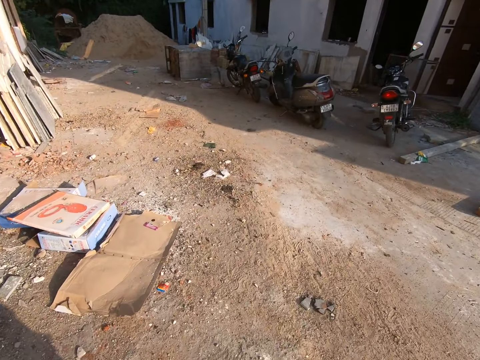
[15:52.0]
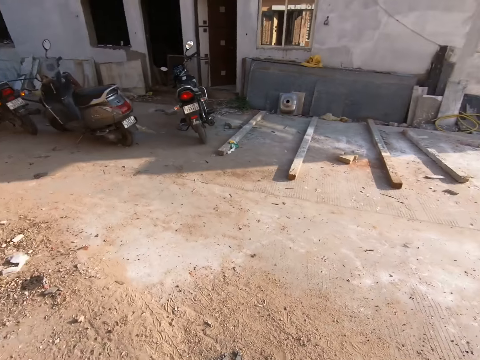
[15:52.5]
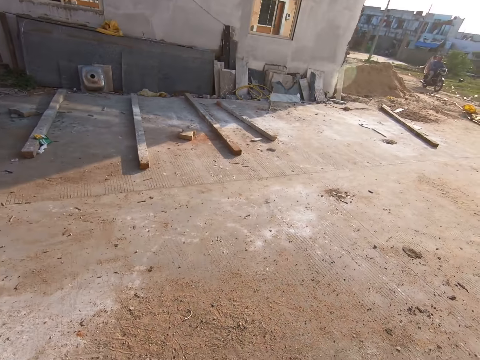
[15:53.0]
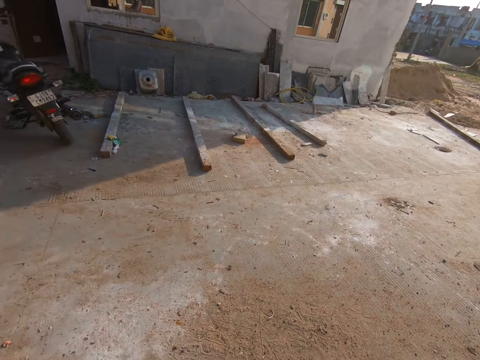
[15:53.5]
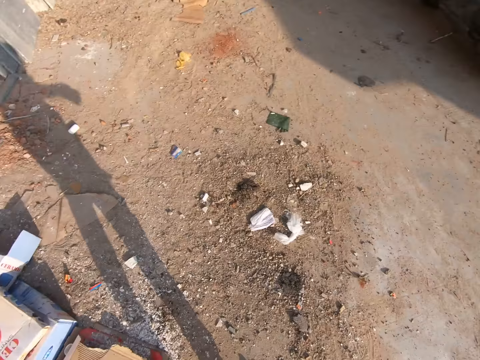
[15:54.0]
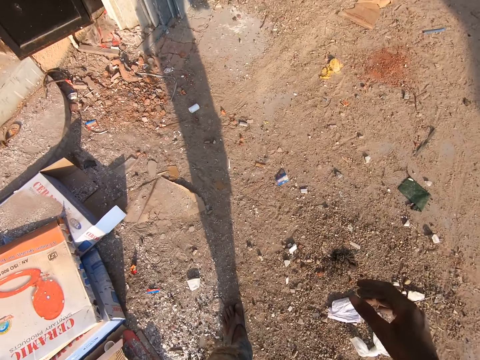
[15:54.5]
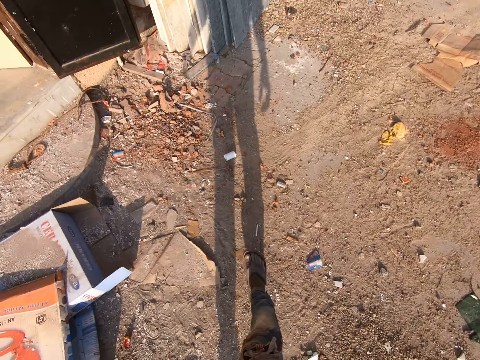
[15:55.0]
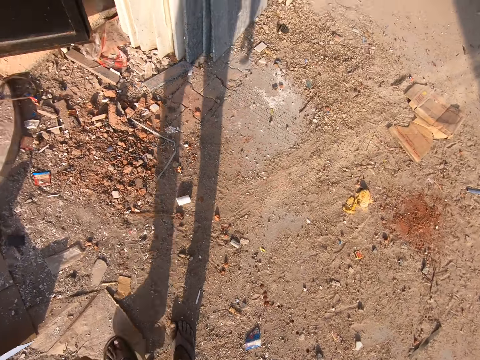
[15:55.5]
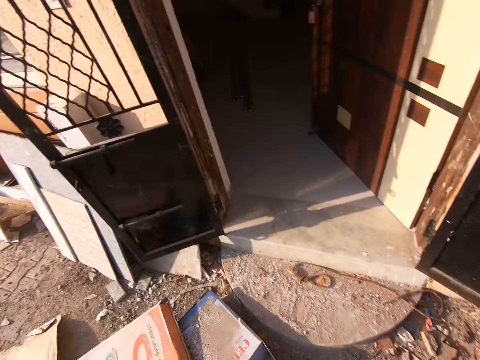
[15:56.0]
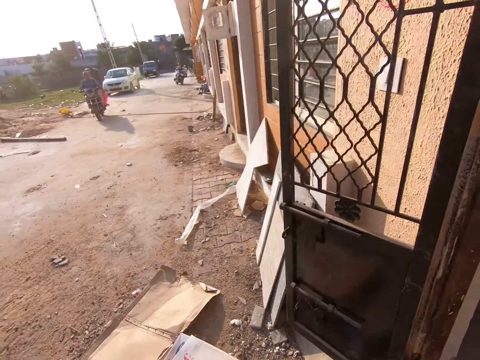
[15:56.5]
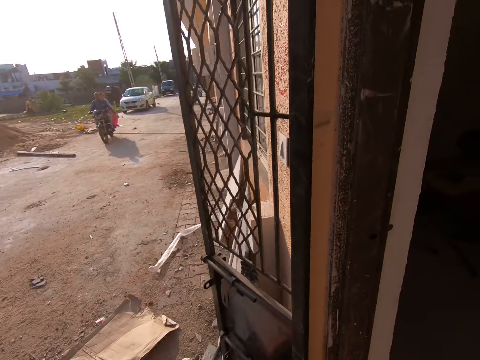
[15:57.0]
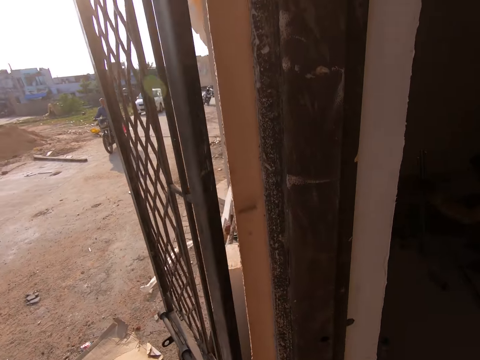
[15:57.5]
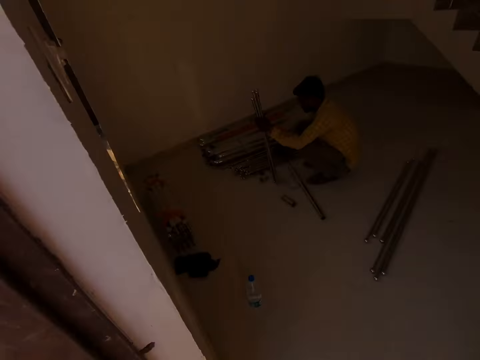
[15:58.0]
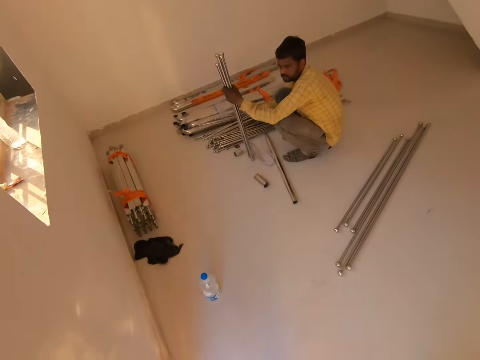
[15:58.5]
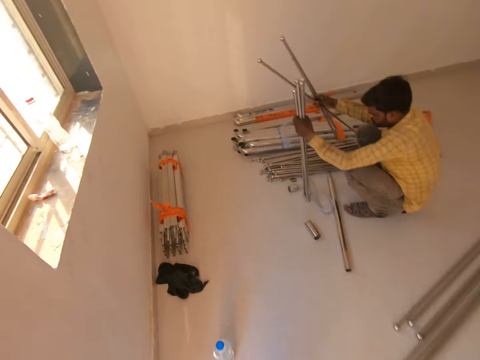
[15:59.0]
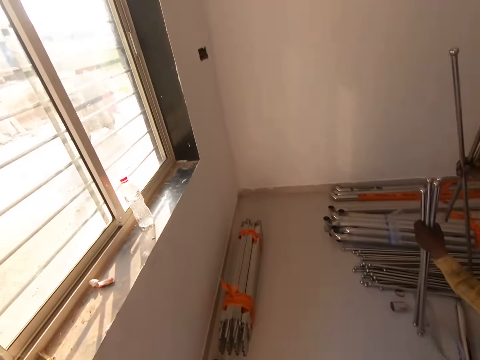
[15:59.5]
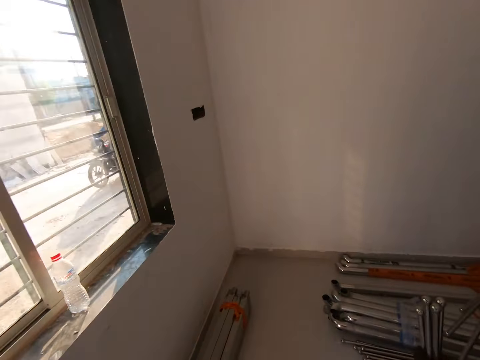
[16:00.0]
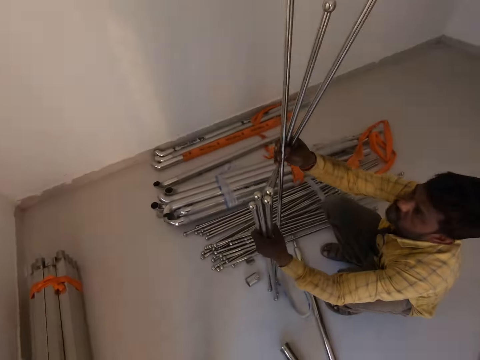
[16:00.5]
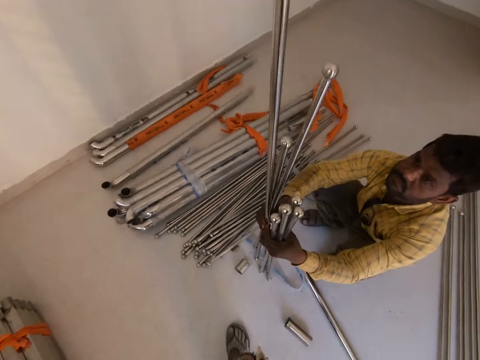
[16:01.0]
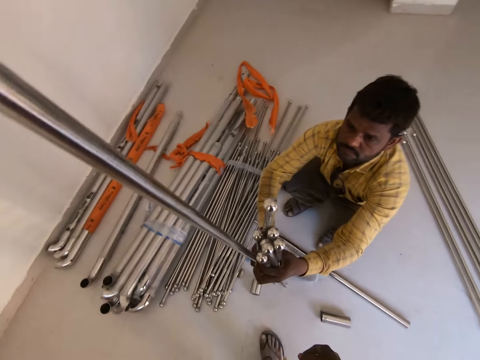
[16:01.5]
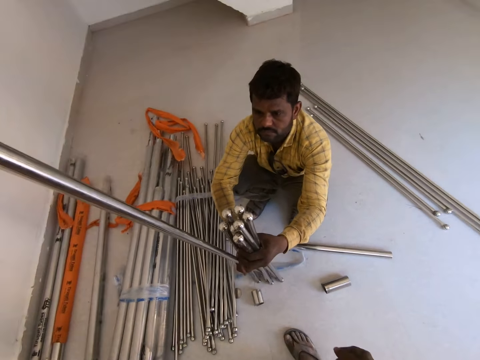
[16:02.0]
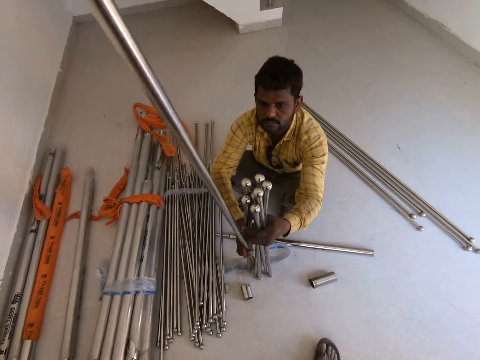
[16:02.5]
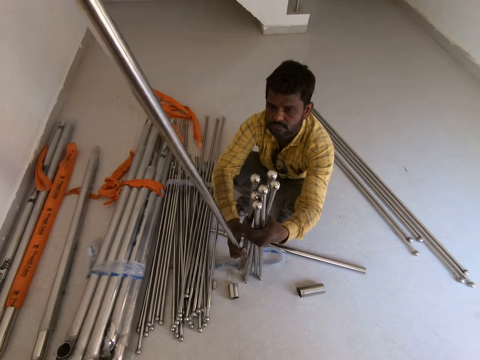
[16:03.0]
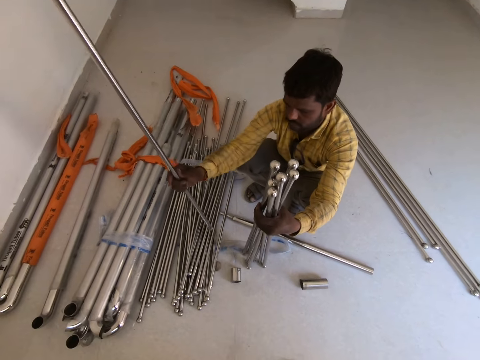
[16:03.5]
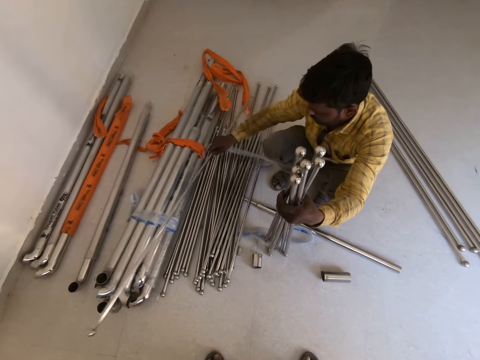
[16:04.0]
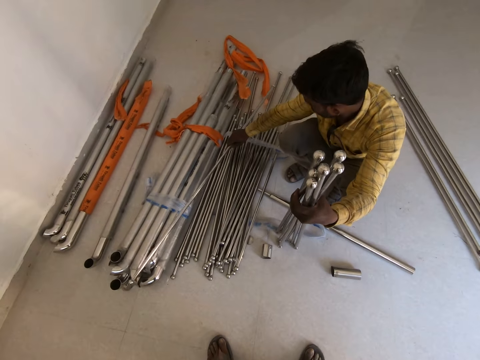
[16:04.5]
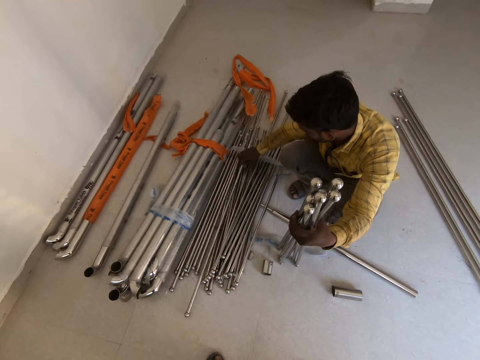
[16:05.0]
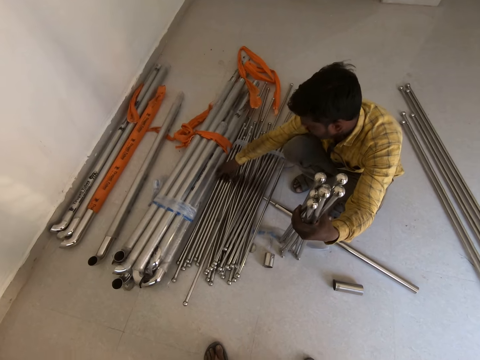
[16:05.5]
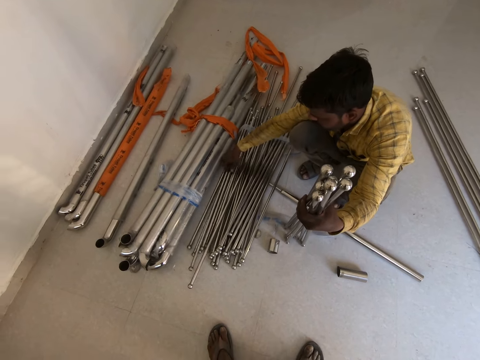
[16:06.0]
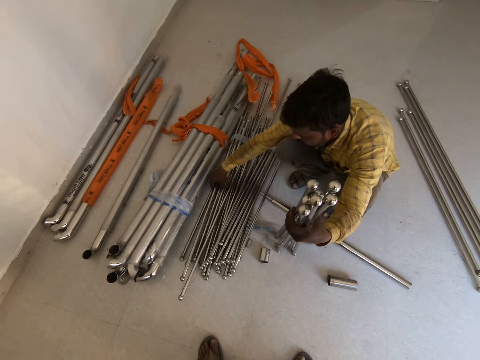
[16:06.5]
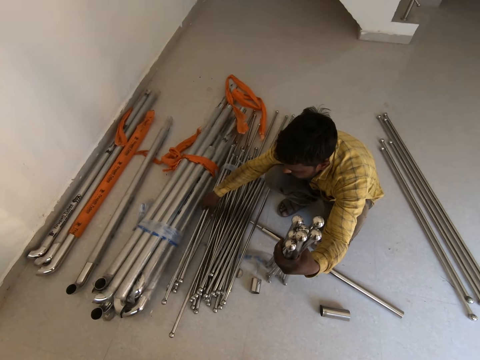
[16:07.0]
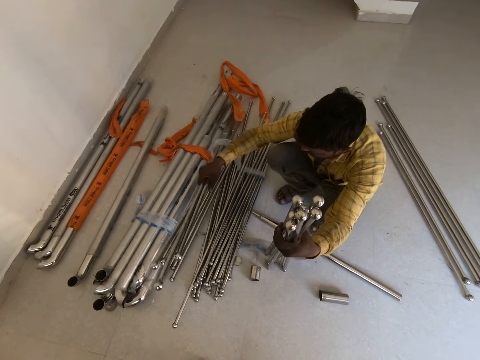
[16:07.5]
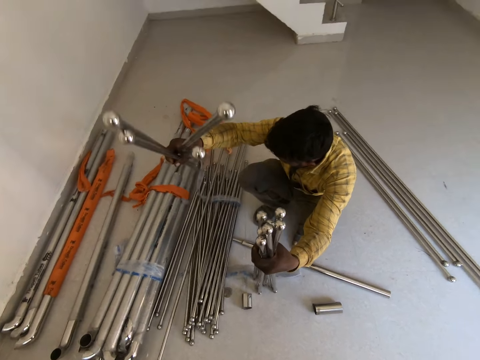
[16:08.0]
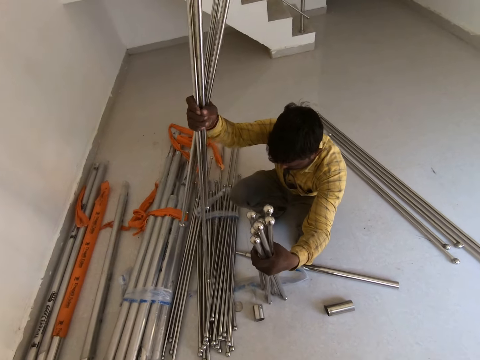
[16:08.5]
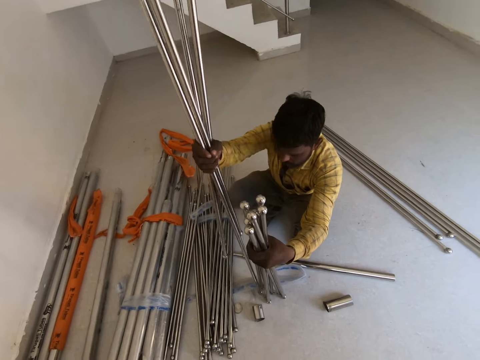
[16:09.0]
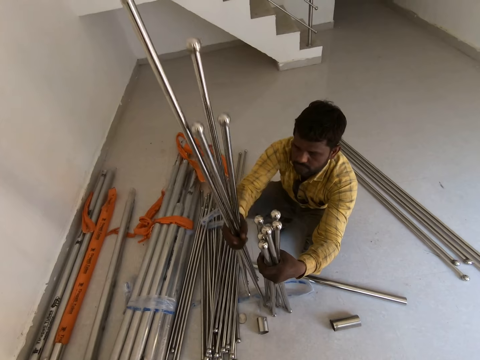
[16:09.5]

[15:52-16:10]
The camera wearer walks outside. They swipe the right hand. They look behind. They swing the right hand. They look behind. A man holds some rods in his right hand and picks up some rods with his left hand. The camera wearer walks into a room. They look at the man. The man passes the rods from his left hand to his right hand. The camera wearer looks at the man. They look at the man again. The man drops a rod with his left hand and picks up some rods with his left hand. The camera wearer looks at the man.

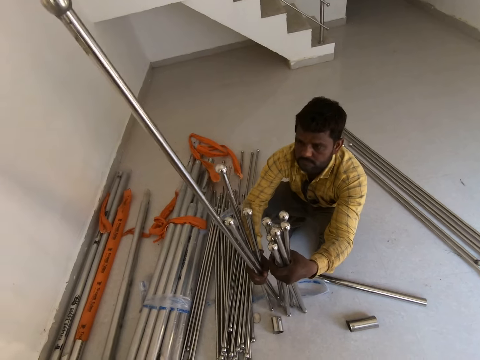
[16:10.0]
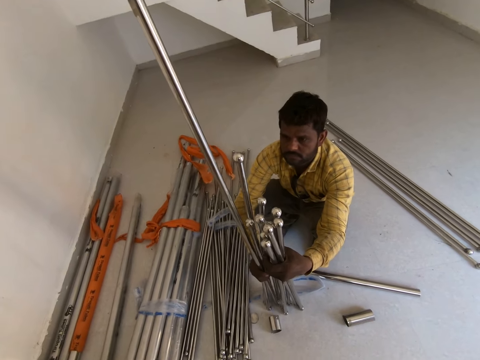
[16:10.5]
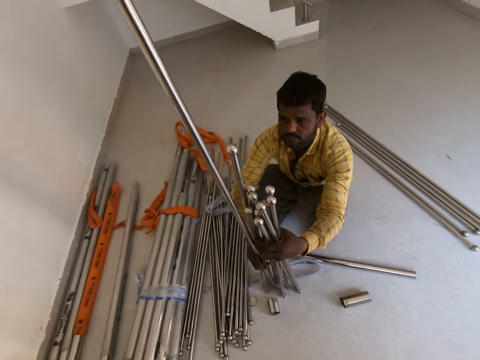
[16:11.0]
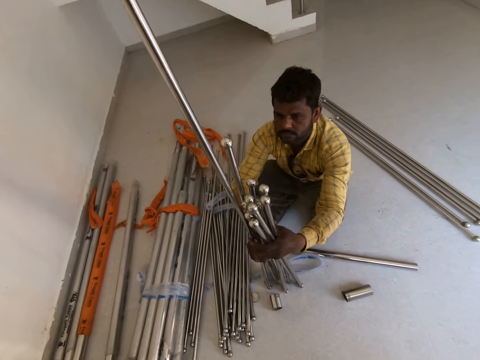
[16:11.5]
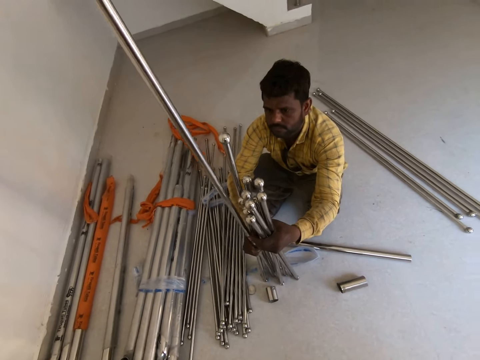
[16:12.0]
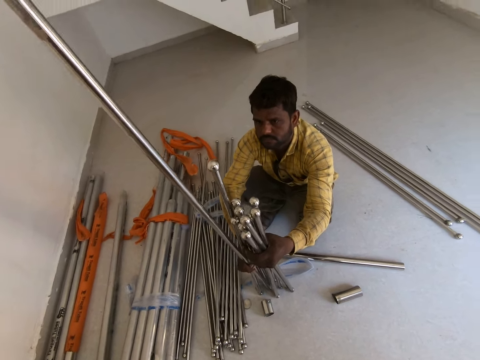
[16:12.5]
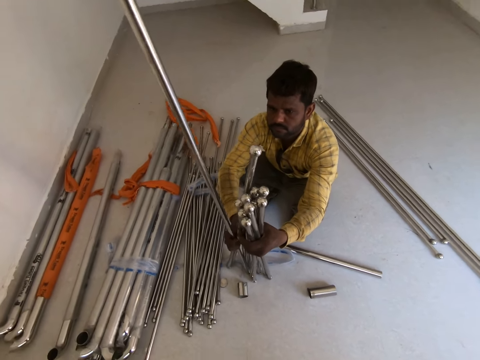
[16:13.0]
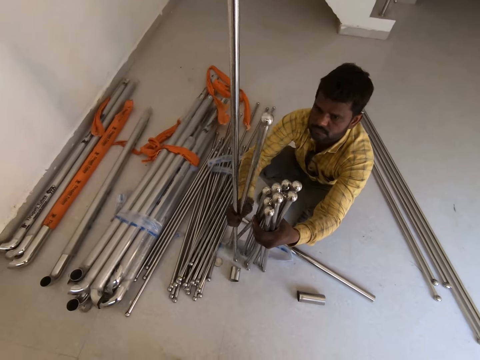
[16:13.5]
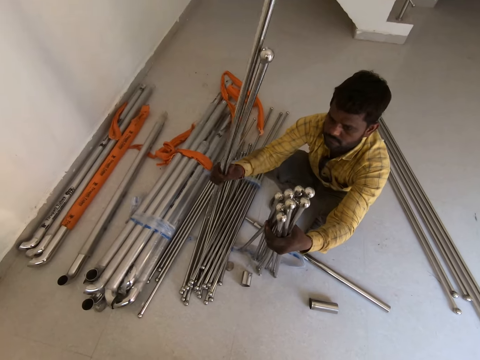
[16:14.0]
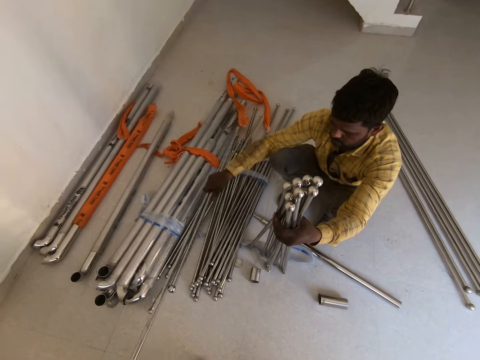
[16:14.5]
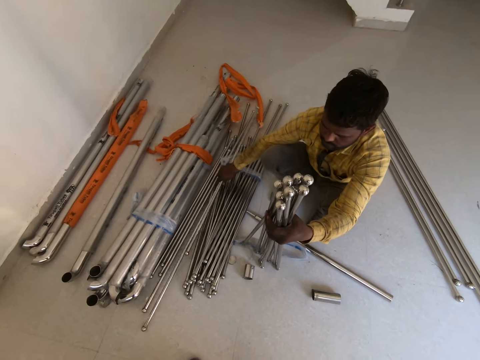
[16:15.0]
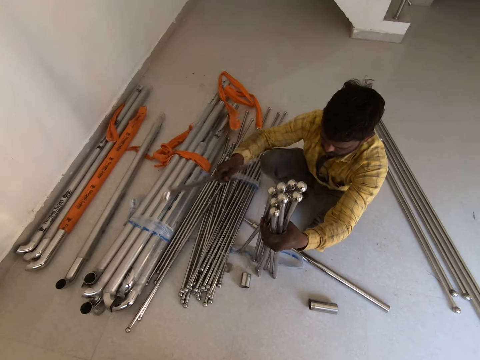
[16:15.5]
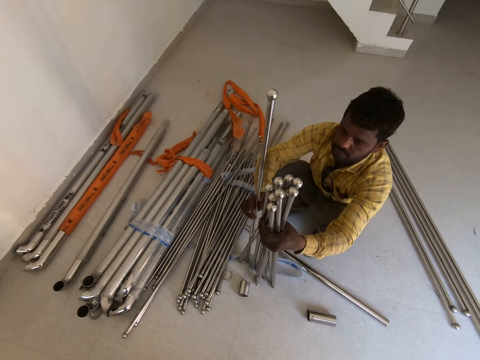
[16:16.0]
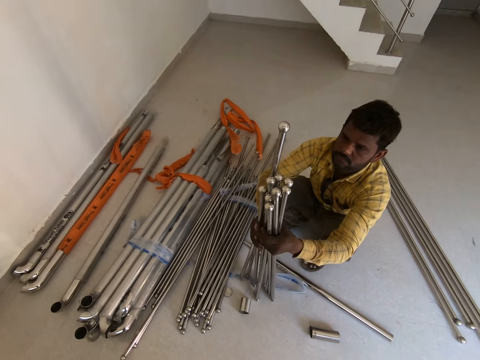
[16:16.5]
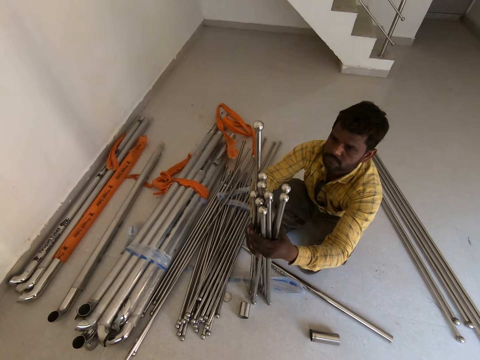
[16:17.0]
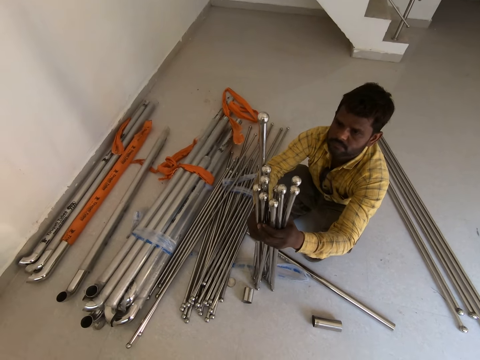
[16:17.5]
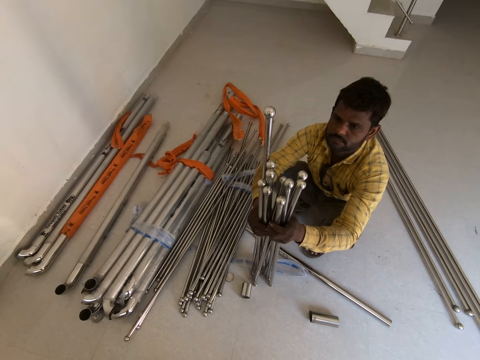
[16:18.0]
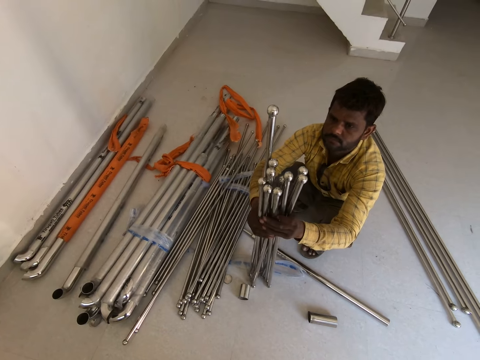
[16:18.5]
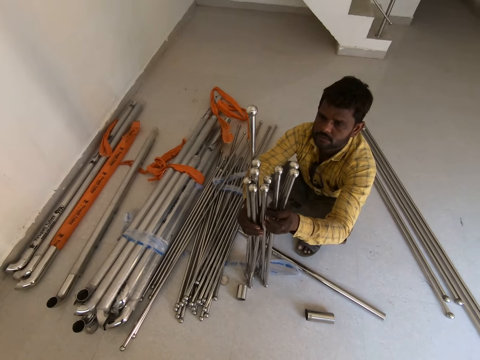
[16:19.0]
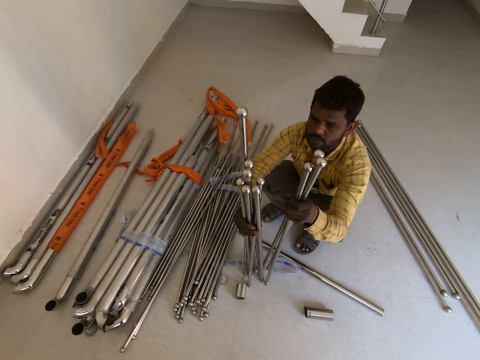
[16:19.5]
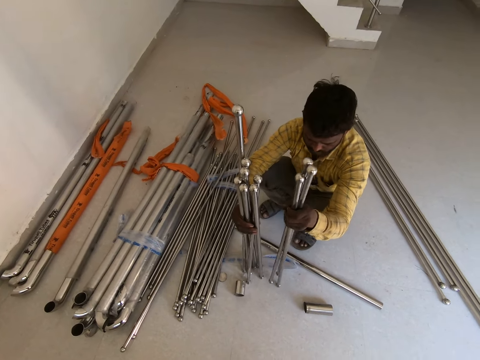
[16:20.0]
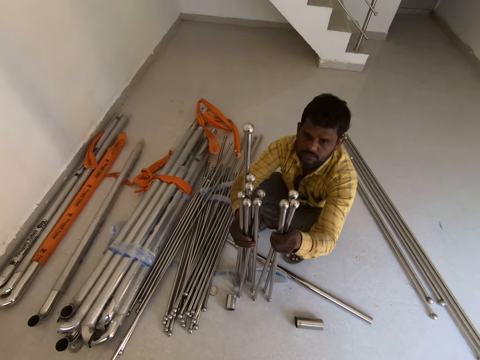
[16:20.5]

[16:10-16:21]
The camera wearer looks at a man. The man holds the rods with both hands. The man drops the rods with his left hand. The camera wearer looks at the man. The man holds a rod in his left hand. The man holds the rods with both hands. The camera wearer looks at the man.
